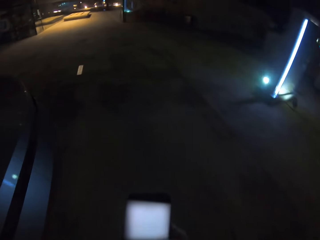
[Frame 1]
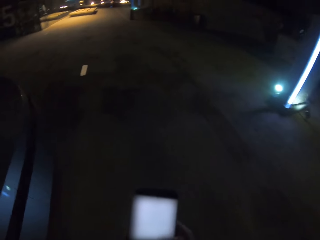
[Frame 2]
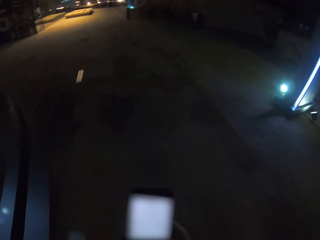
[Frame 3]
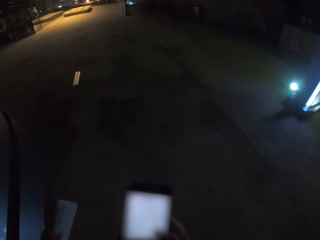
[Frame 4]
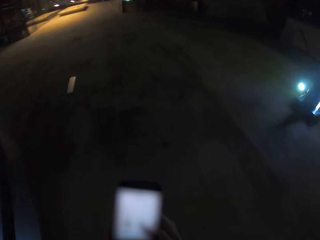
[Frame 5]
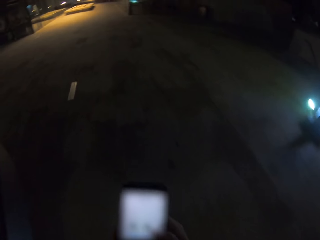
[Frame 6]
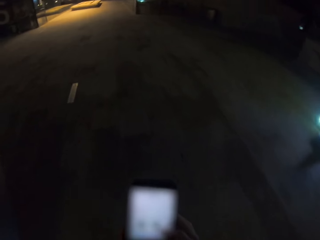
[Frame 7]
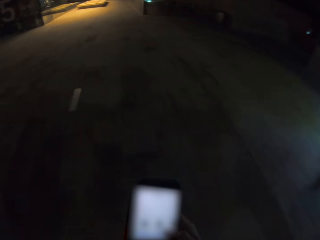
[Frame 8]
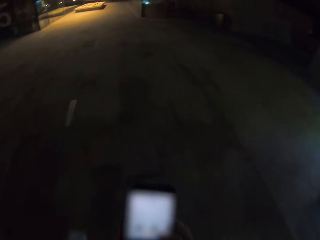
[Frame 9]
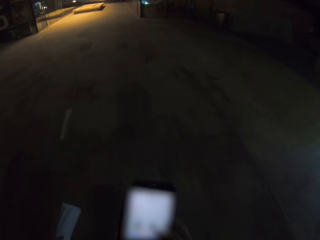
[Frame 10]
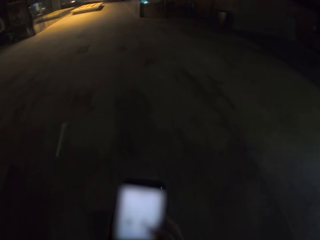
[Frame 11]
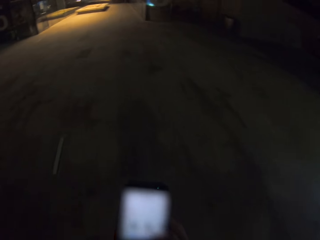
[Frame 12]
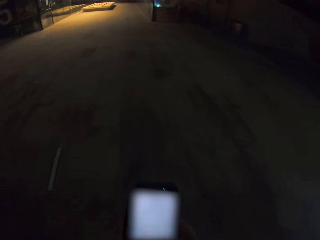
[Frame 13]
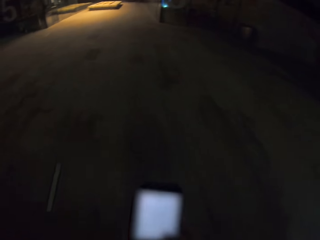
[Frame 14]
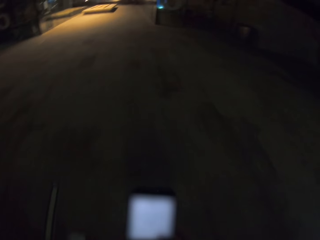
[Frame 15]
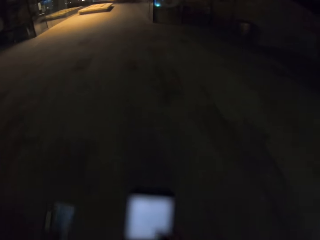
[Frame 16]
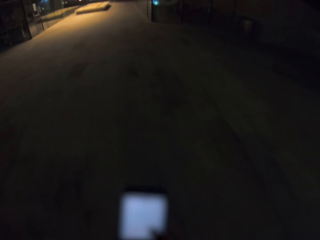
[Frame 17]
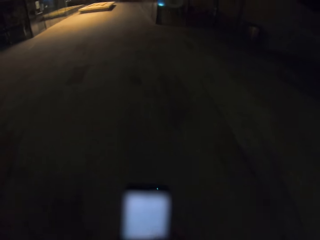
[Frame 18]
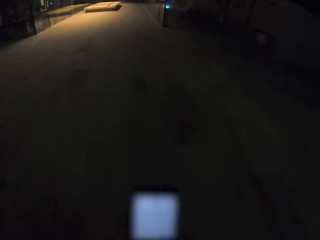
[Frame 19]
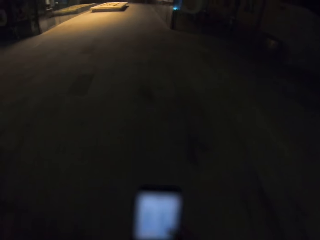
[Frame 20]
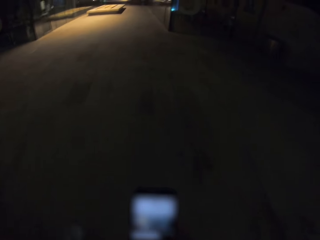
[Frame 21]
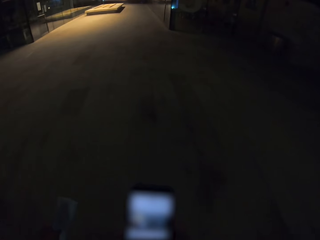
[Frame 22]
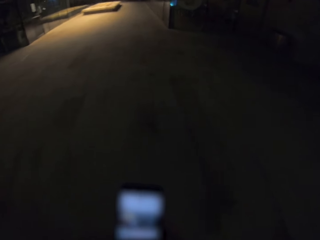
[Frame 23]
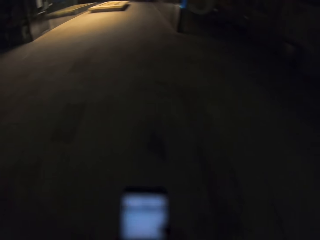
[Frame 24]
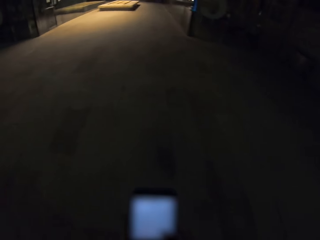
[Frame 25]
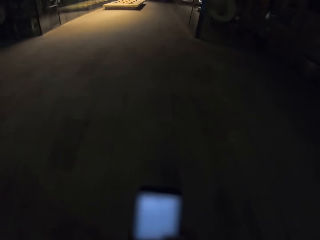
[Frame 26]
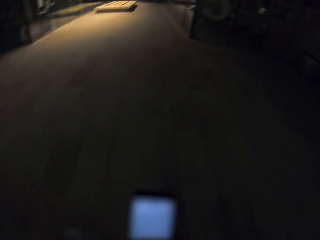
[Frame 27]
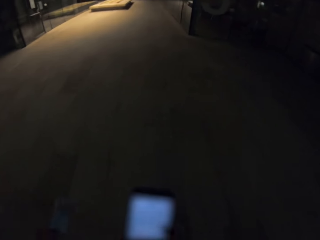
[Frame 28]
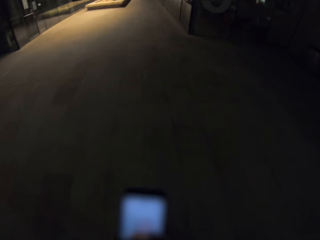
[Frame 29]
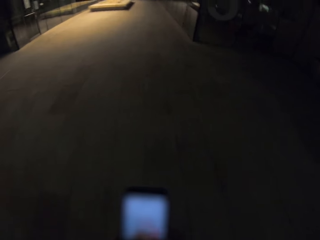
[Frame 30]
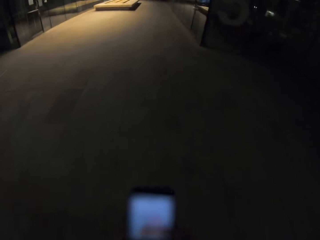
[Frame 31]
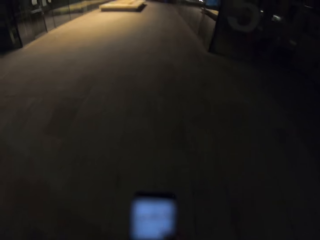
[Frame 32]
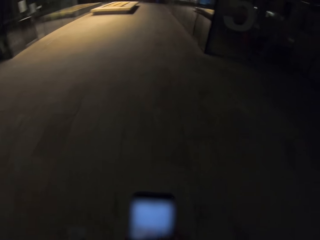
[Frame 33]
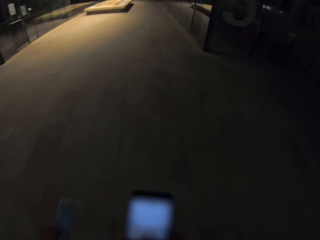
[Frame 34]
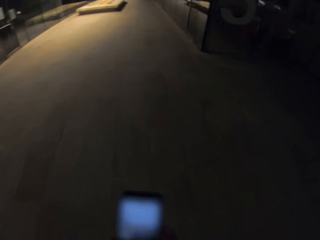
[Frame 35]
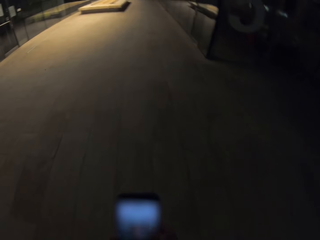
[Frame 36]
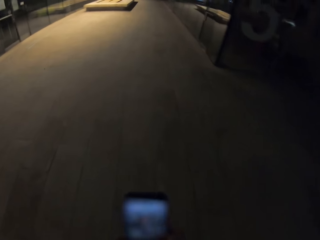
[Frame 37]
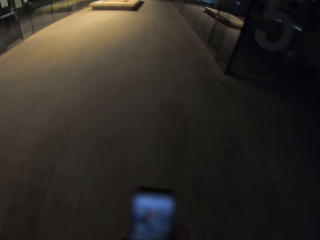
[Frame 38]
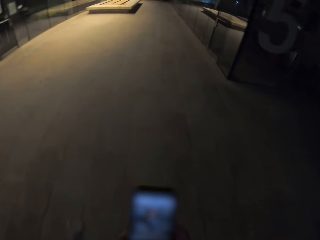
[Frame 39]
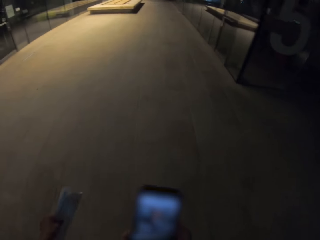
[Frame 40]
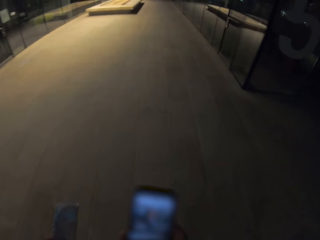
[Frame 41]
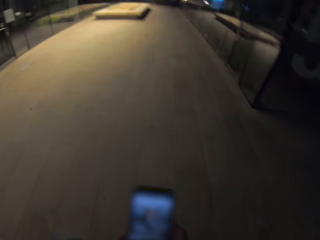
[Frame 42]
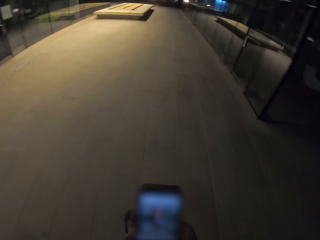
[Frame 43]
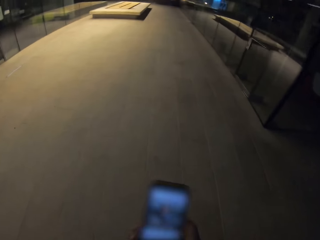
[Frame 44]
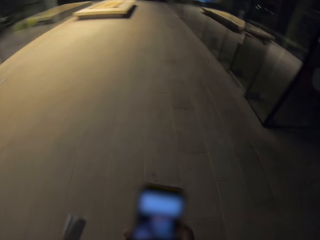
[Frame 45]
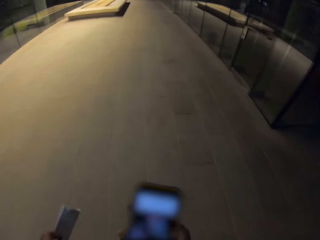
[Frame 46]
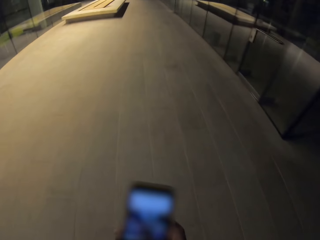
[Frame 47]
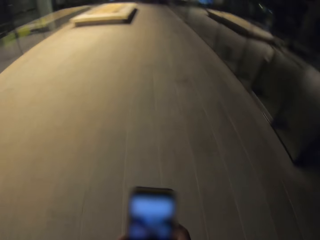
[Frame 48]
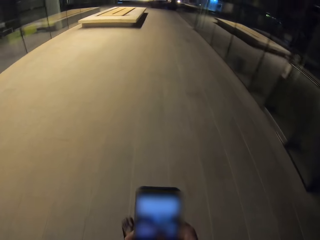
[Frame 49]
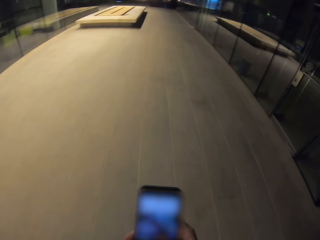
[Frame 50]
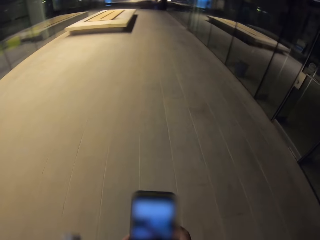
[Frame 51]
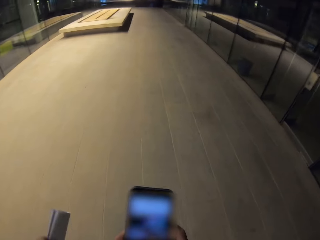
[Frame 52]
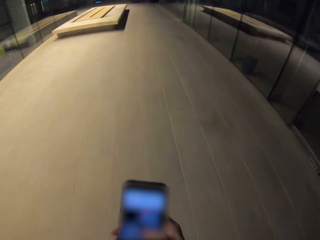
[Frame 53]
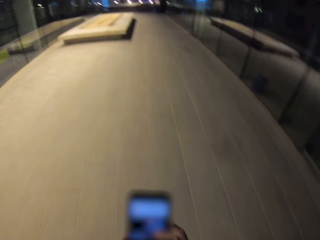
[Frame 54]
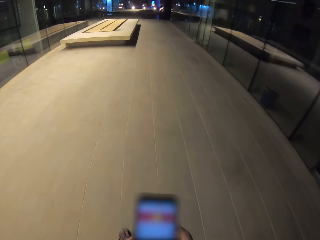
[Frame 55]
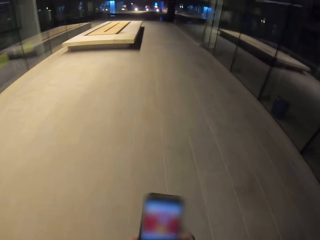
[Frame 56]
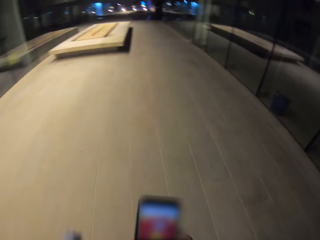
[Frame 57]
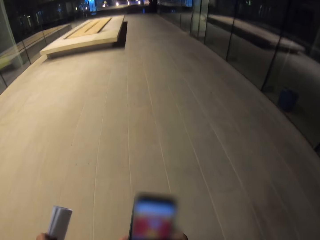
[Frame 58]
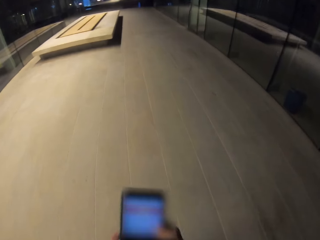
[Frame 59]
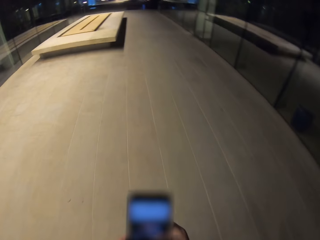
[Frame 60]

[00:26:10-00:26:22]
The camera wearer dials his phone. He dials his phone repeatedly.

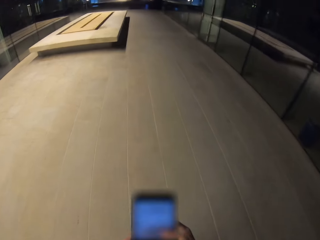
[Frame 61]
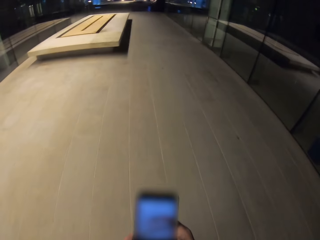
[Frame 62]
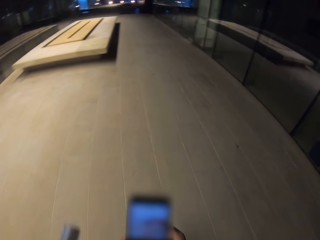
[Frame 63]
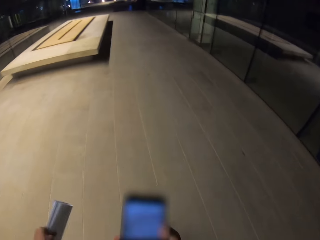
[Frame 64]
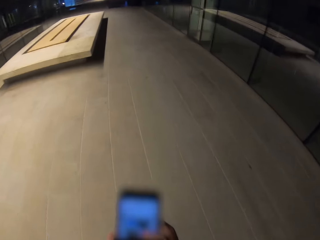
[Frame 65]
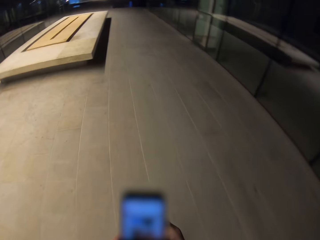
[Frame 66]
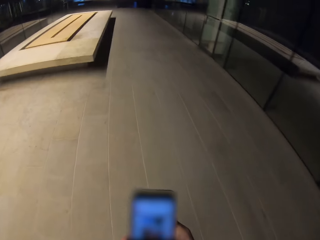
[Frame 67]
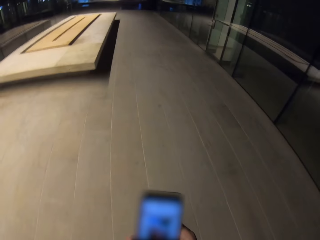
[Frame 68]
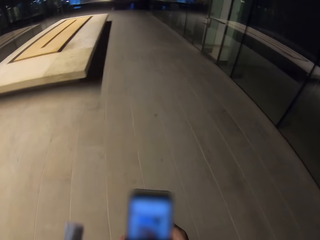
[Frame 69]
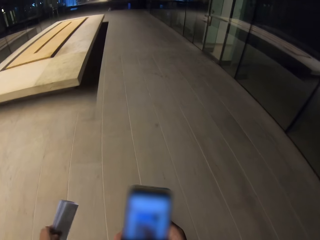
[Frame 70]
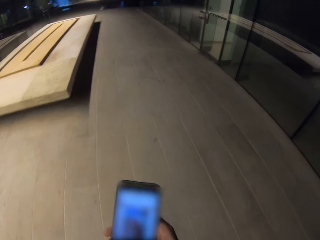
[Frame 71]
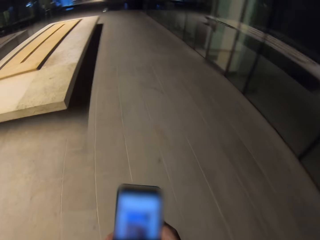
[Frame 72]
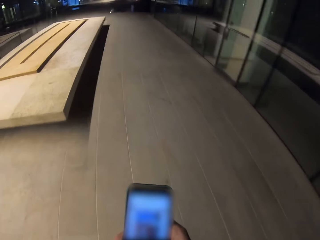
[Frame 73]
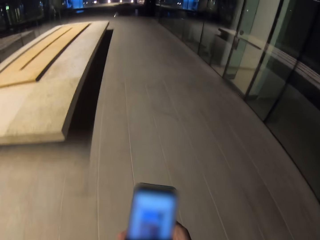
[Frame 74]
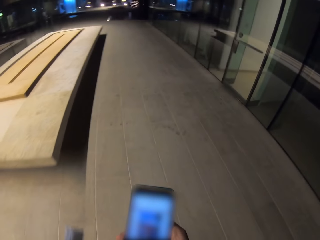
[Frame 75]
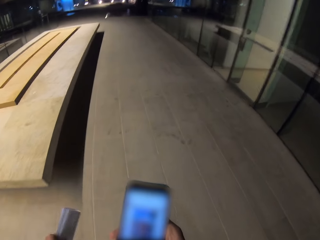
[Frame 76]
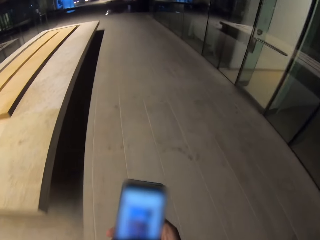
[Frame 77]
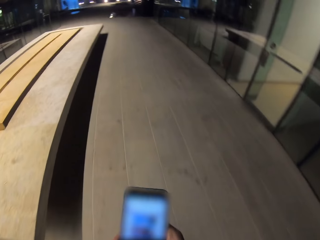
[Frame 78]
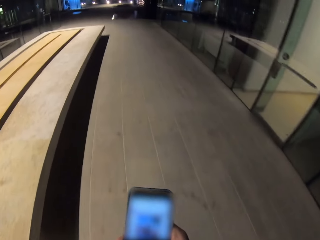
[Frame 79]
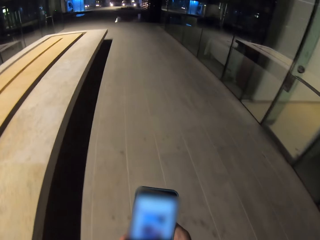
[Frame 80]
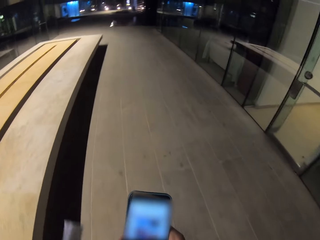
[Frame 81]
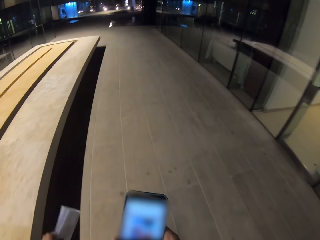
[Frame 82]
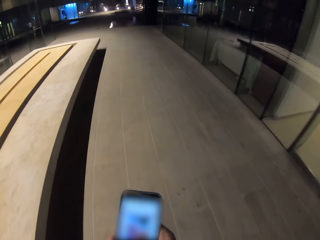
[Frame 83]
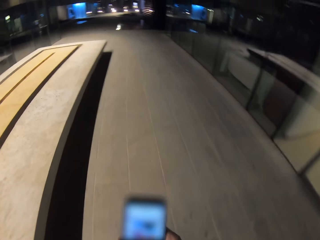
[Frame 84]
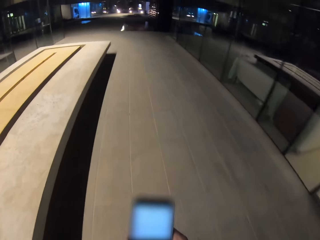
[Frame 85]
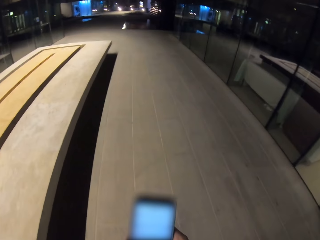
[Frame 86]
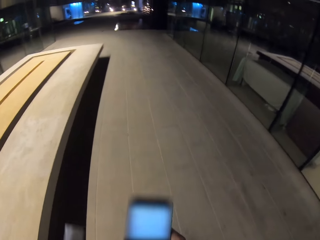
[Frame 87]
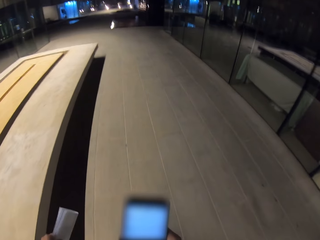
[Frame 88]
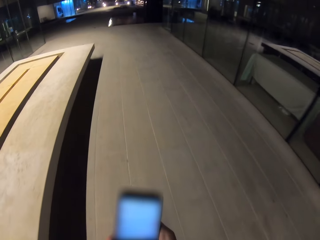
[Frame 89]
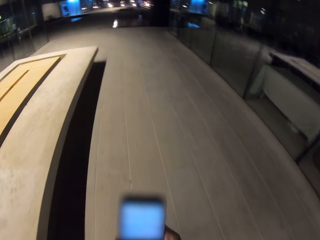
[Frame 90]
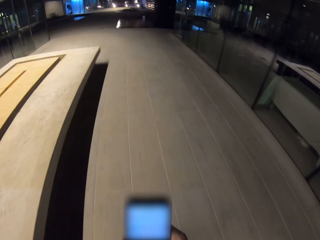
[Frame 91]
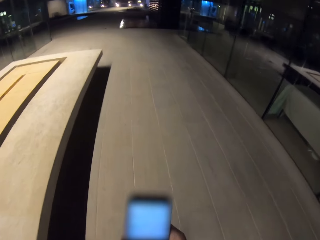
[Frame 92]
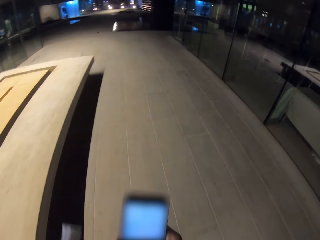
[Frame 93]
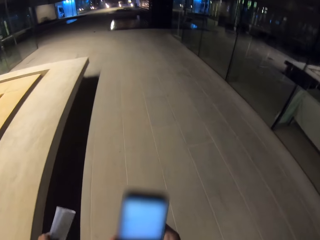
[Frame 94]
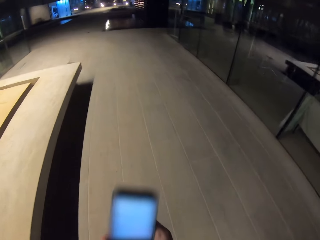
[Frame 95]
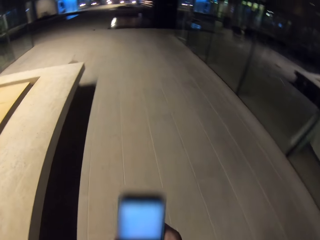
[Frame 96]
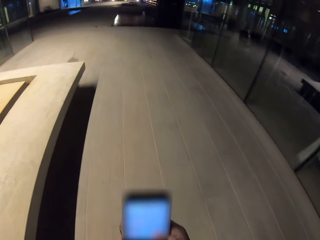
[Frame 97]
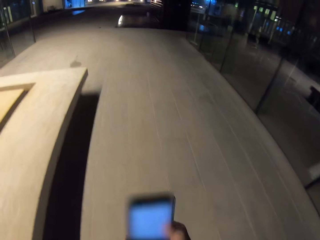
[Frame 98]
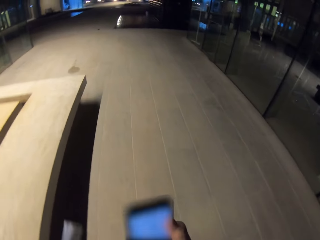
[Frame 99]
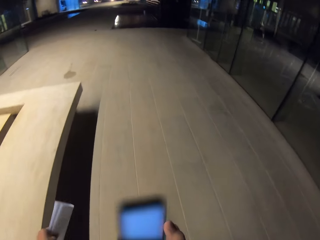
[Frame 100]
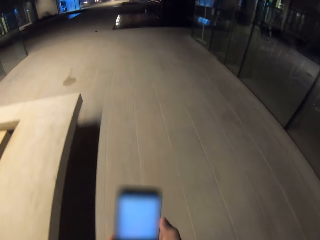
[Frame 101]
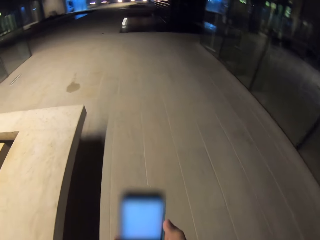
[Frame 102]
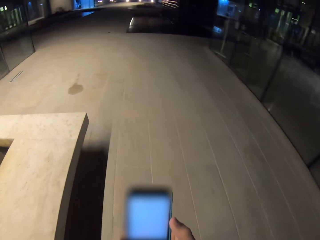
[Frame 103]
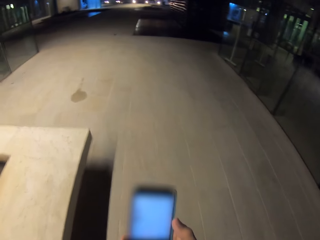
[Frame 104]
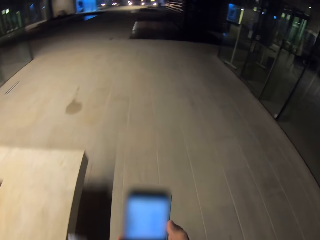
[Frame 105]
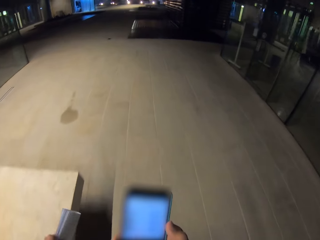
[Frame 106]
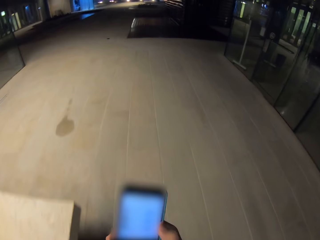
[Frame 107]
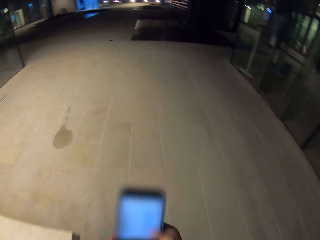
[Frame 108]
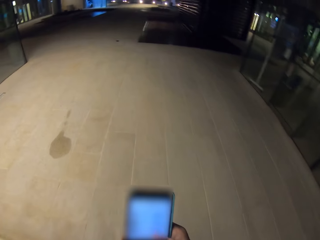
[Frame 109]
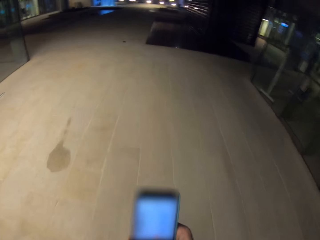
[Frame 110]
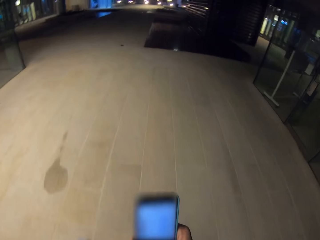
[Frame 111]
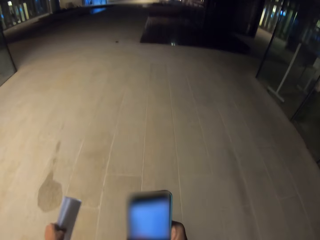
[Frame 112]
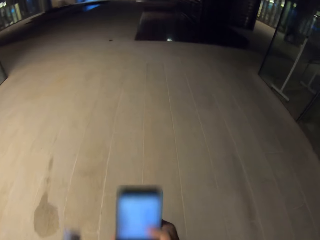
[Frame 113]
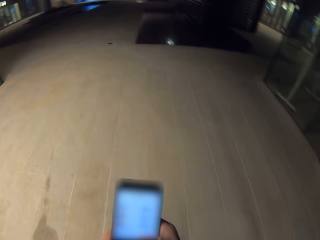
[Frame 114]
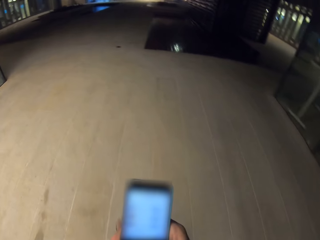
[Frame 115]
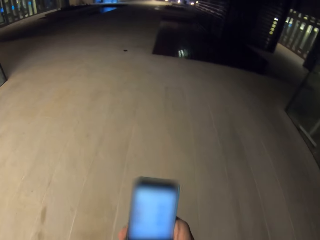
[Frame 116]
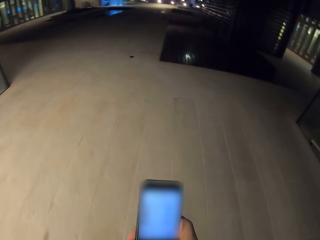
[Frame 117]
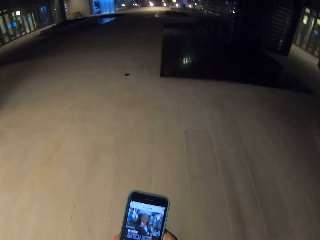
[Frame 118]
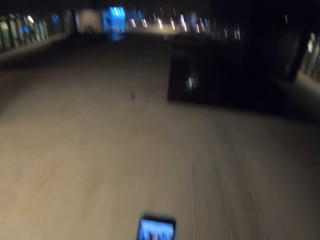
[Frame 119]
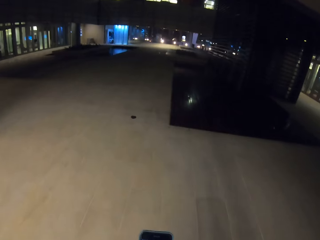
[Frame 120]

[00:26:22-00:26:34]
The camera wearer dials his phone. He dials his phone repeatedly.
